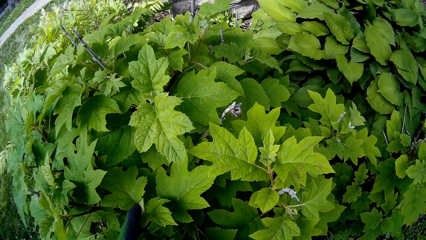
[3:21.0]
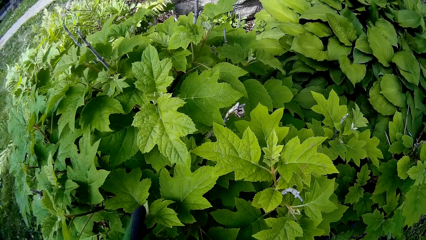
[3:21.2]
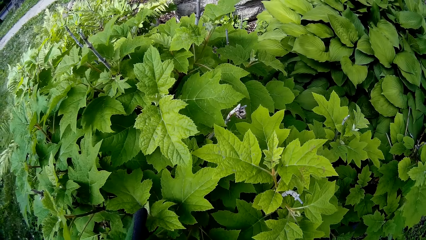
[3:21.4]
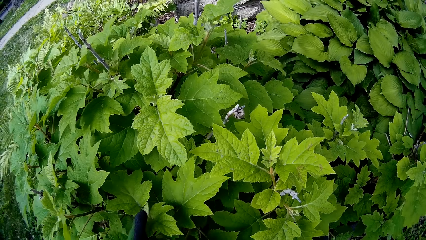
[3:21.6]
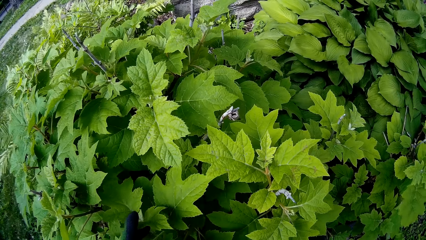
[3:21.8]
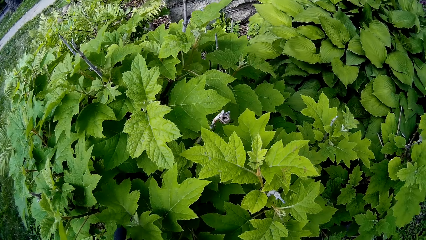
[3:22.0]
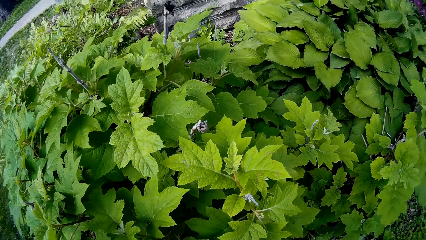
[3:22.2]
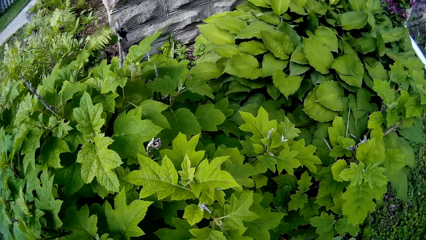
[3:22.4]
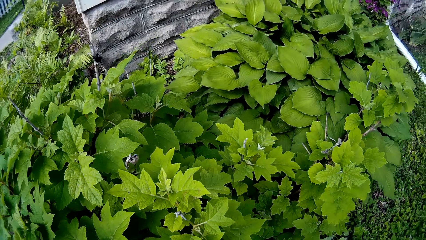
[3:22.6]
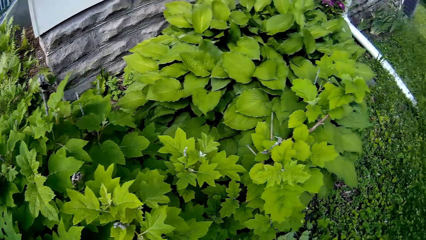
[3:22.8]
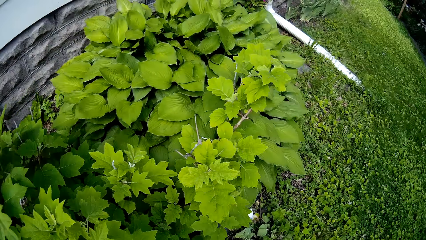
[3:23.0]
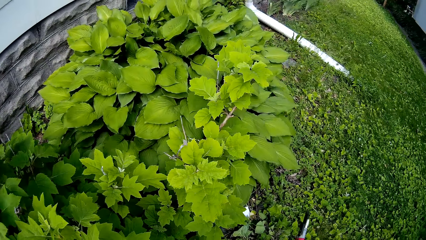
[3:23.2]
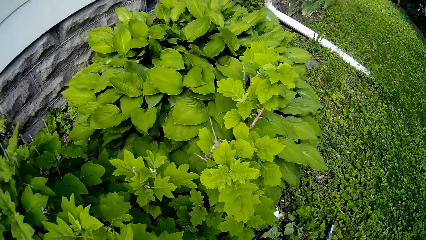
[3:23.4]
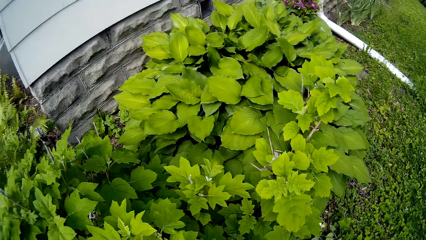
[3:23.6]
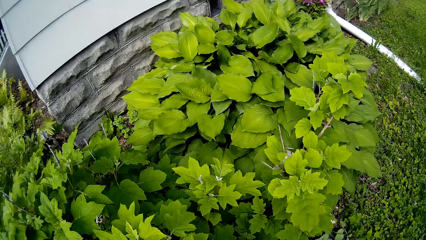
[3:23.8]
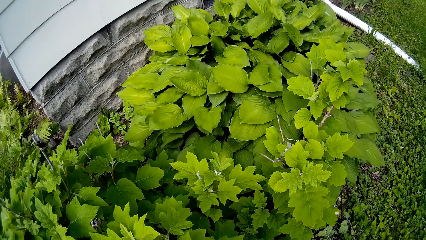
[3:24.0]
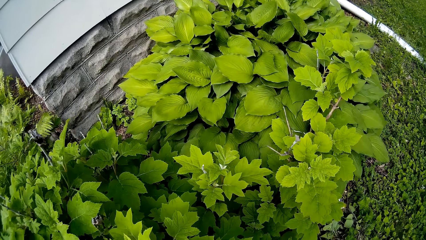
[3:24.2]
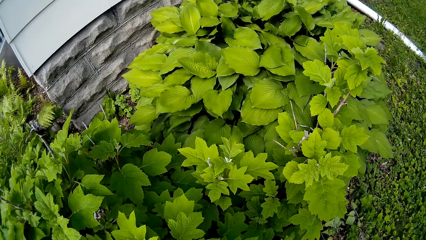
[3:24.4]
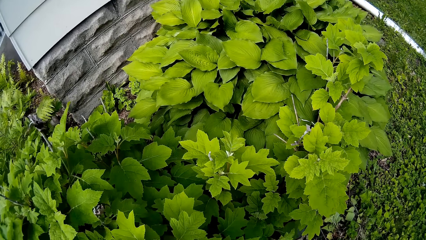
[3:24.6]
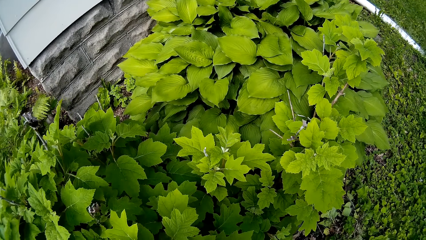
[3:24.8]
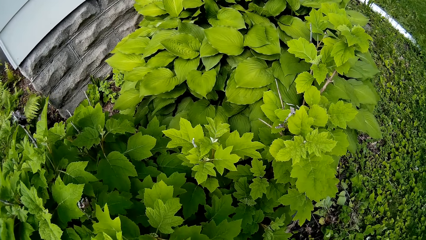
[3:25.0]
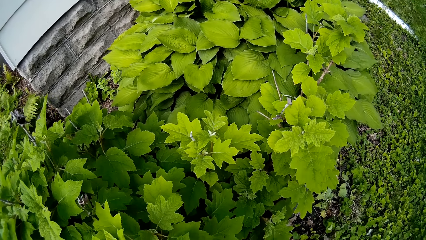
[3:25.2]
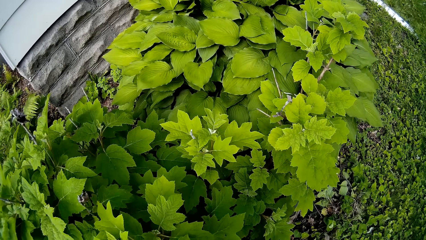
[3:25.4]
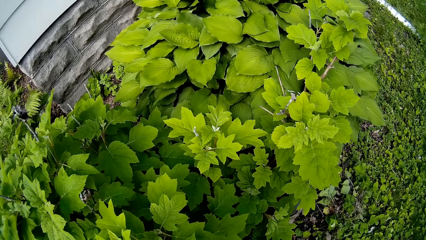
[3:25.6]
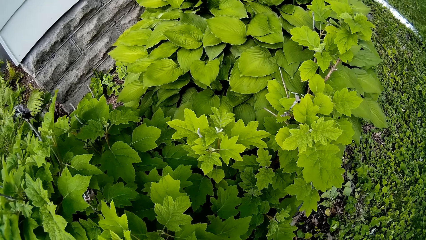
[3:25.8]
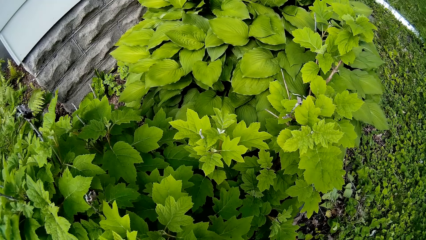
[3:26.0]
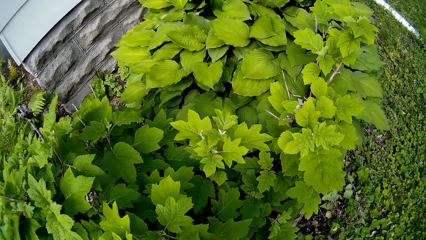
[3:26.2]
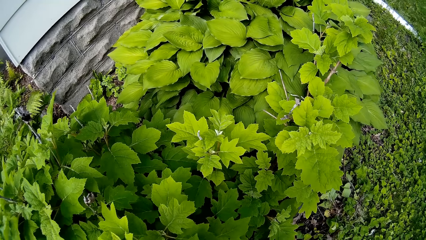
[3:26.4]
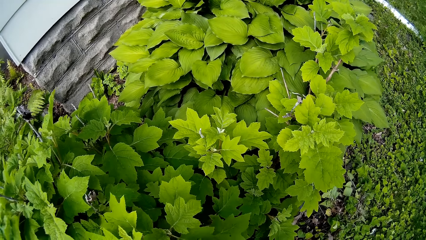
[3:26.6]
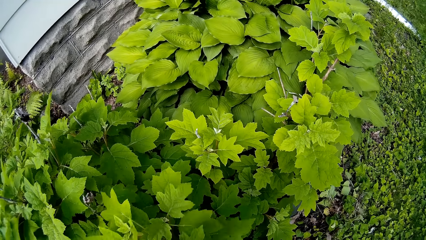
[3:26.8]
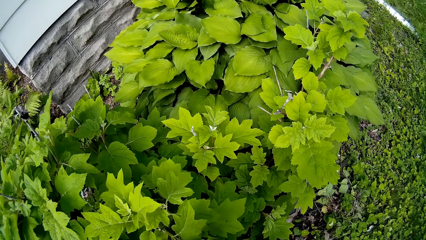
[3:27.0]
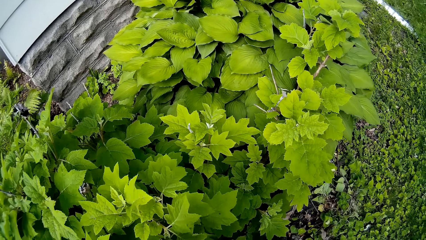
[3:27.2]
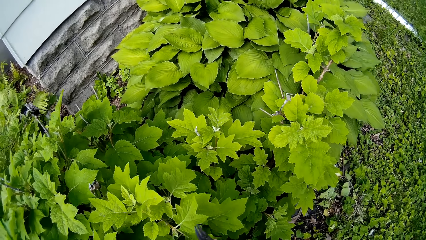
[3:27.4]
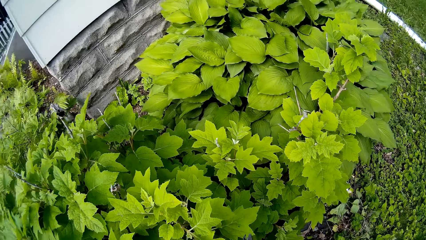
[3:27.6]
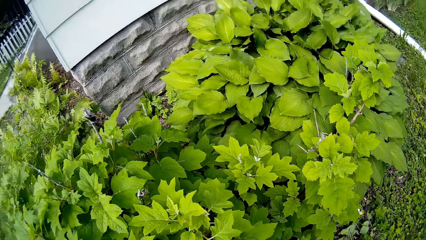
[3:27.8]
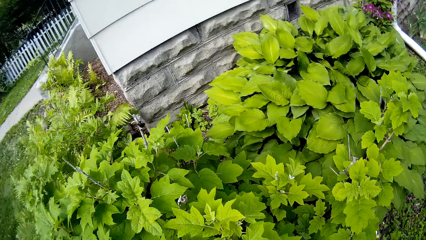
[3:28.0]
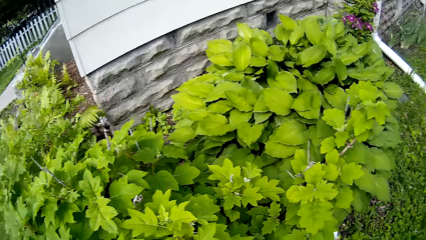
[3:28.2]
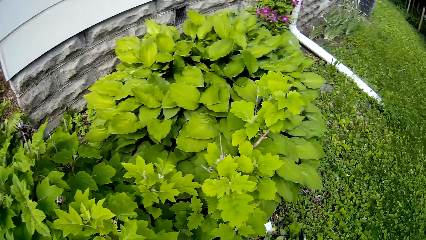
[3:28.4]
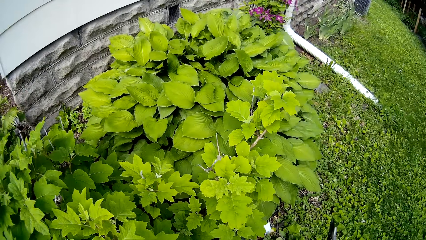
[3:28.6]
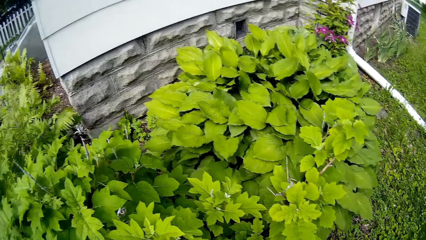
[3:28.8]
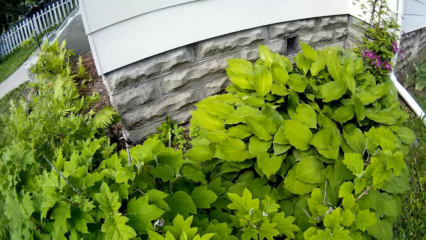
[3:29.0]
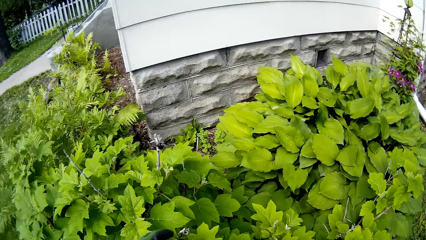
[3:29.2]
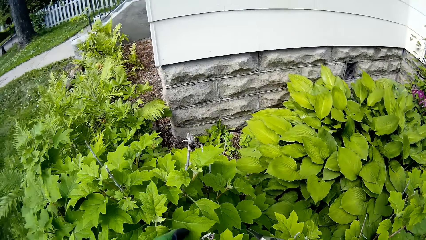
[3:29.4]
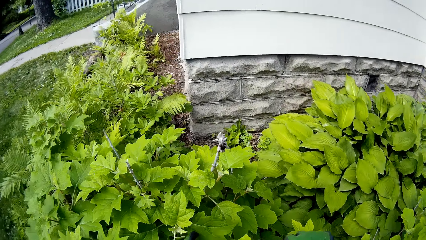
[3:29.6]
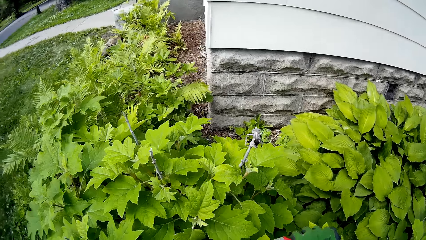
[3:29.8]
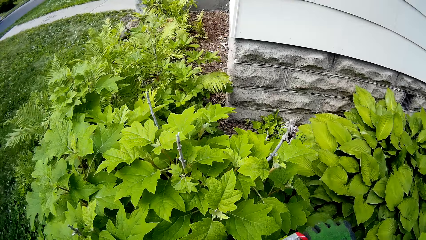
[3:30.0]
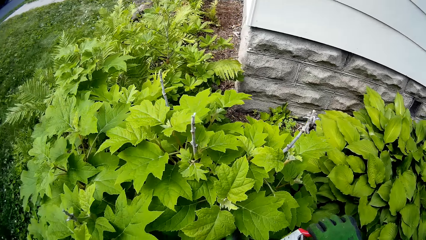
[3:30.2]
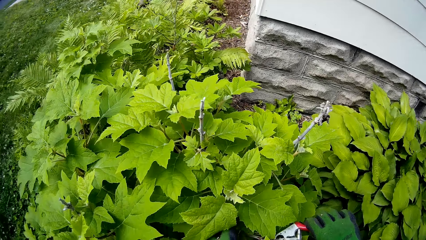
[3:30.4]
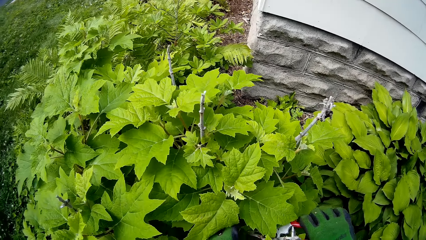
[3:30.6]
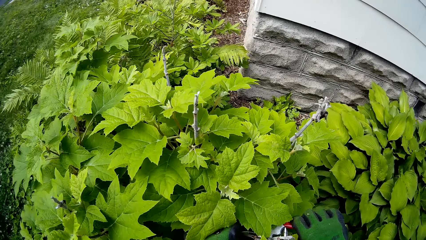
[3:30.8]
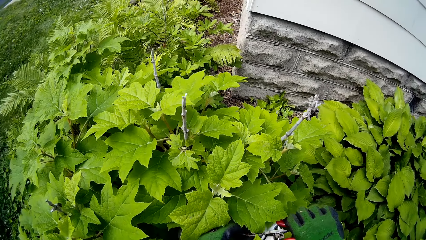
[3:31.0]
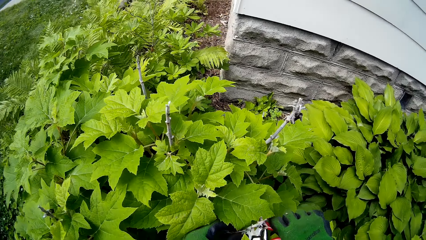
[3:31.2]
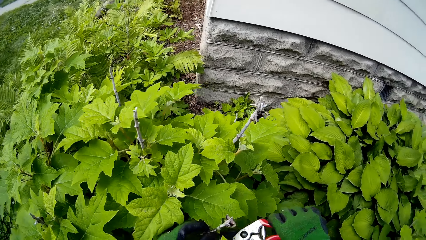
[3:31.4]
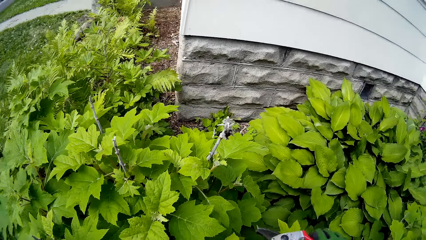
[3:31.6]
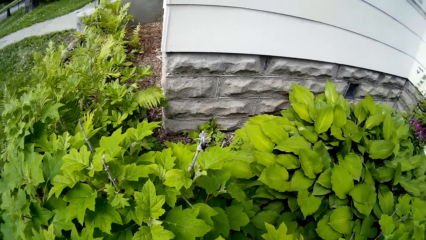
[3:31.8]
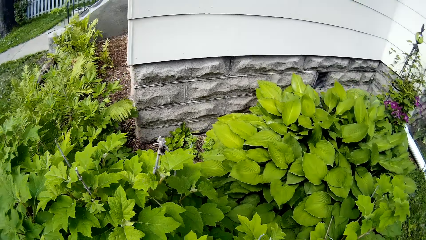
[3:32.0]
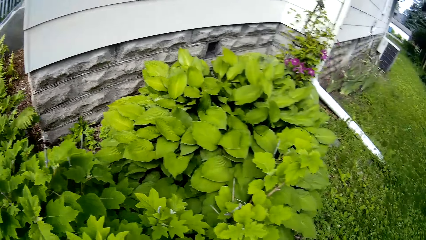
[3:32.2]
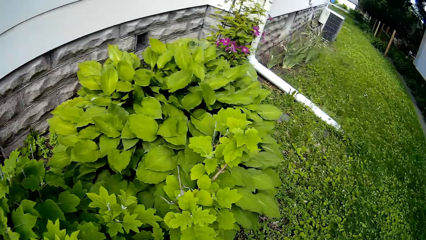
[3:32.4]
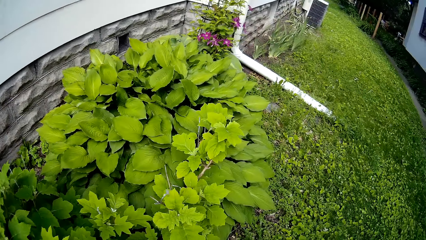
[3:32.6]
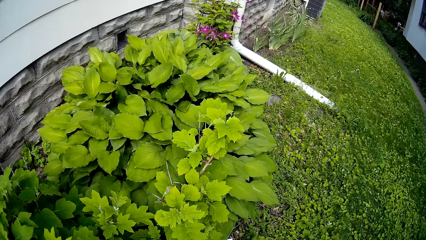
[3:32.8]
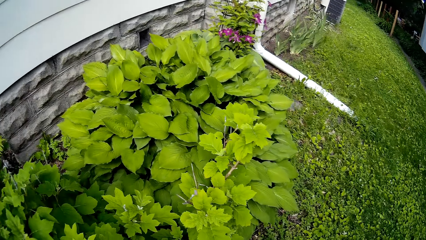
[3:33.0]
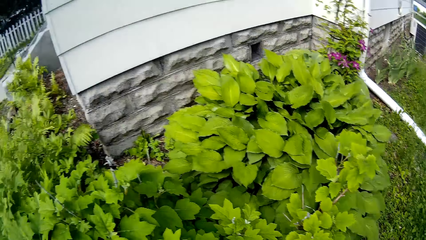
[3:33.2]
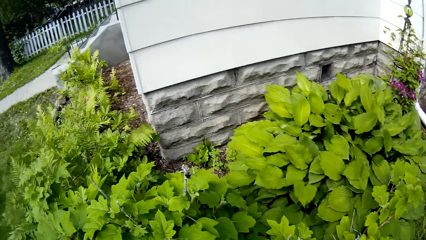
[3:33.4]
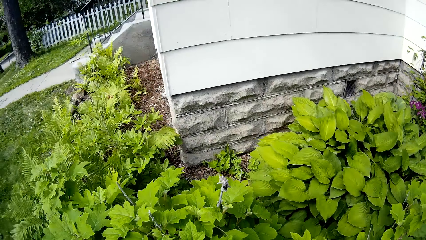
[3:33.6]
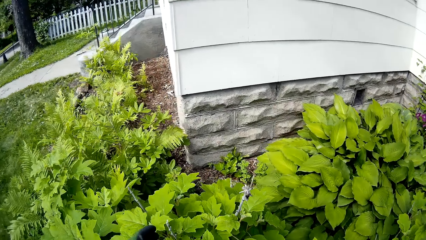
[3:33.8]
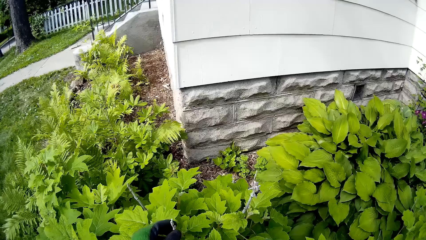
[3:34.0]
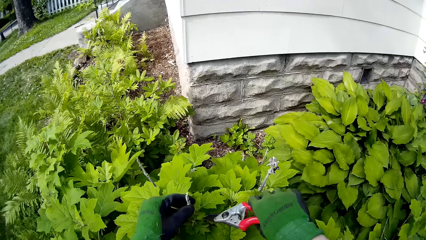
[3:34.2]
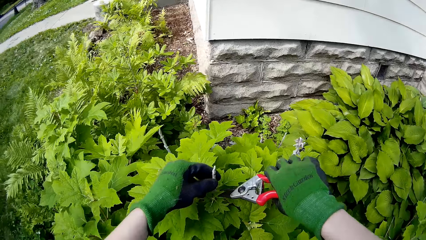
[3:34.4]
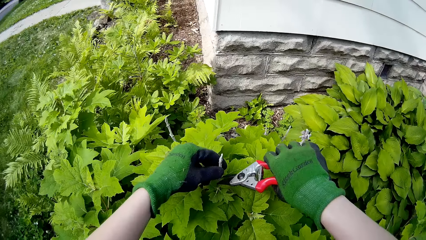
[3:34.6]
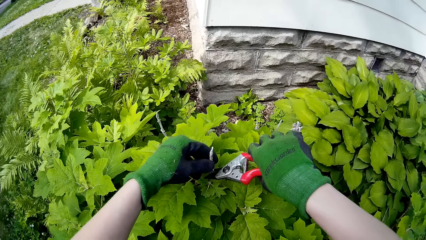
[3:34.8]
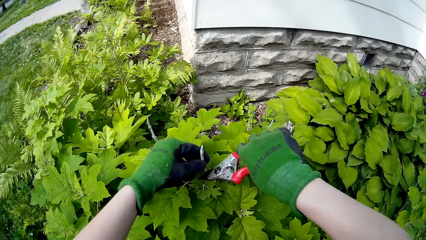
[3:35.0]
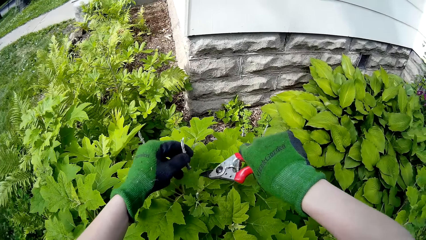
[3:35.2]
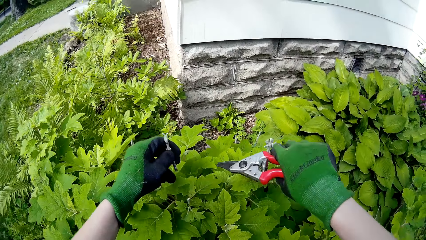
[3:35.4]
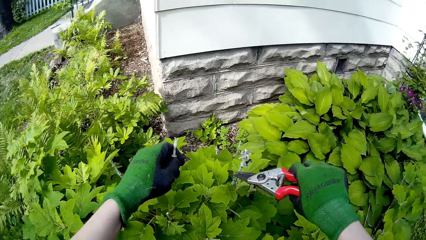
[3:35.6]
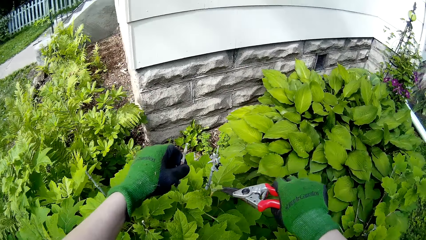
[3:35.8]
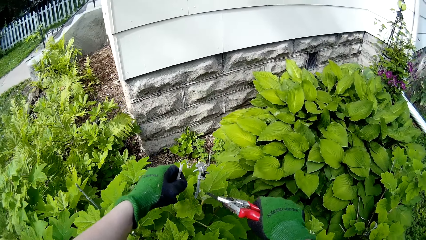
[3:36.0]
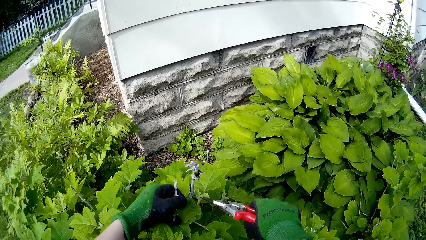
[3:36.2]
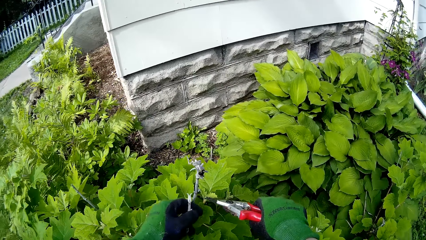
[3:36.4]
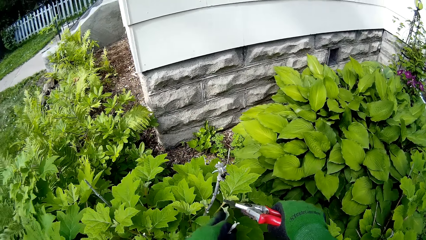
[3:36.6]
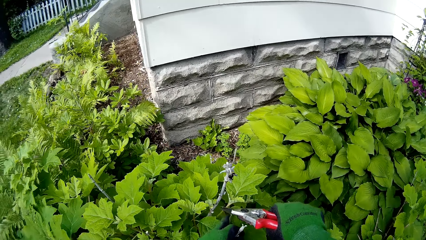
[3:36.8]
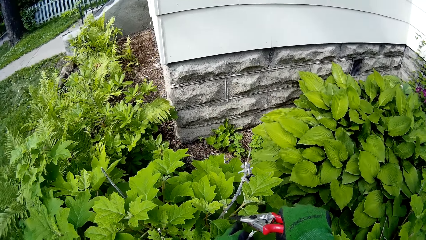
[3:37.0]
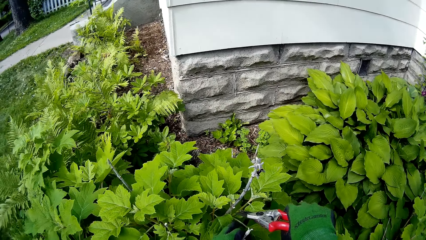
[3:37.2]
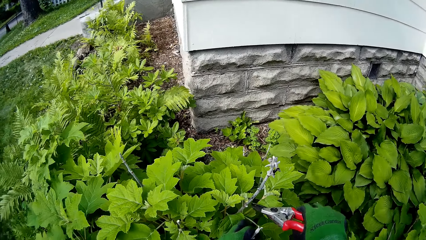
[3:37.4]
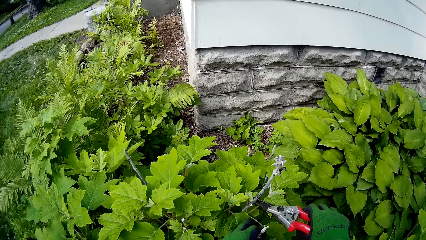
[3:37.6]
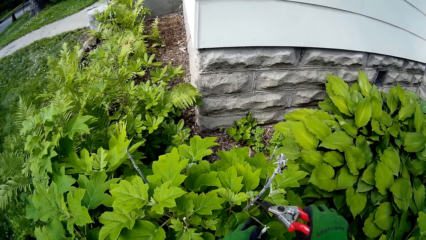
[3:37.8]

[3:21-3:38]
The camera wearer examines the leaves of the tree with her left hand. She cuts a twig of the tree with the plant cutter in her right hand. She holds a twig of the tree with her left hand. She cuts the twig of the tree with the plant cutter in her right hand.
